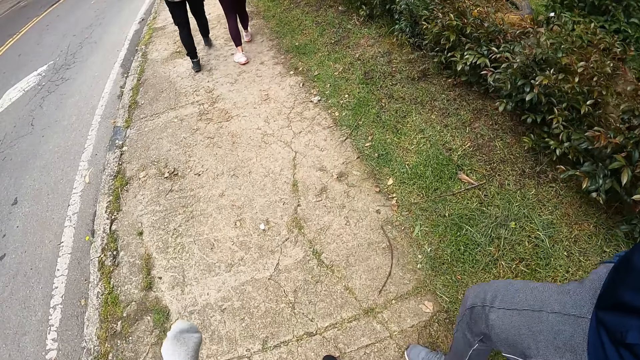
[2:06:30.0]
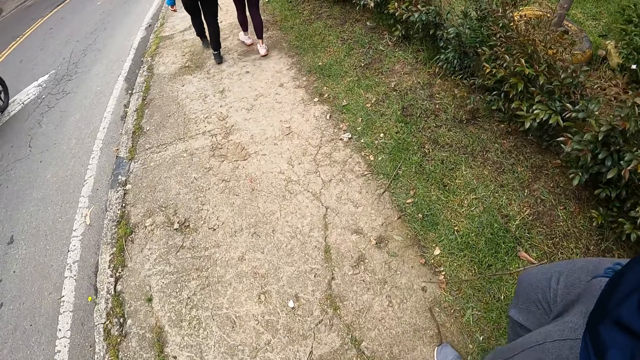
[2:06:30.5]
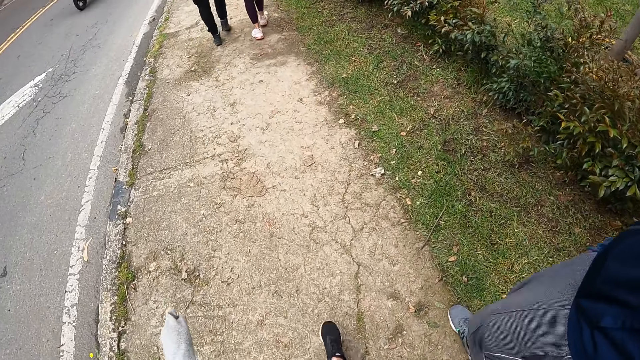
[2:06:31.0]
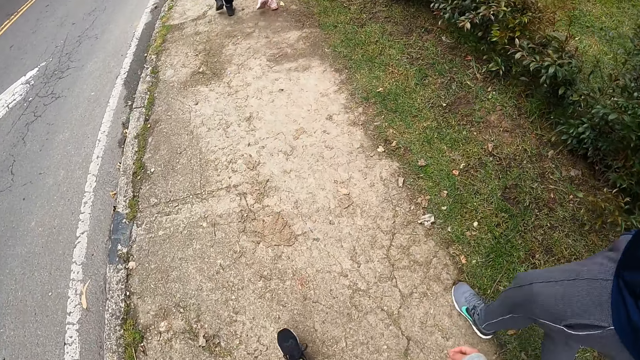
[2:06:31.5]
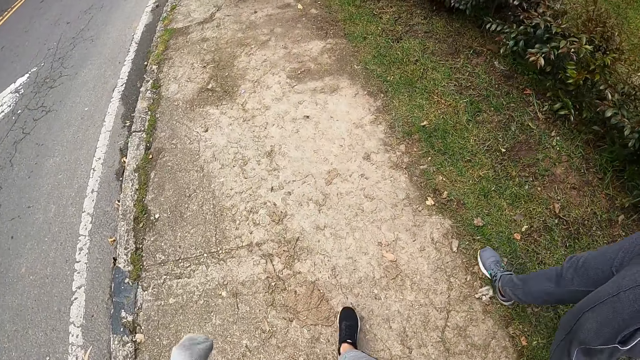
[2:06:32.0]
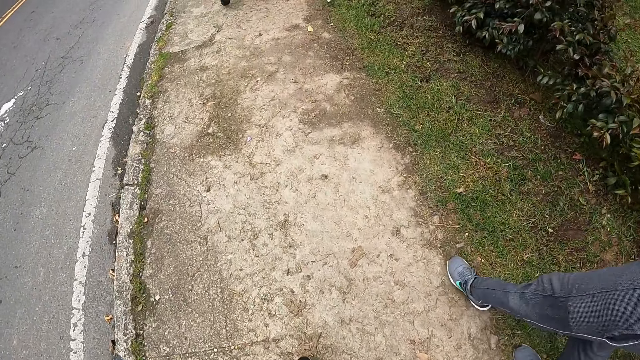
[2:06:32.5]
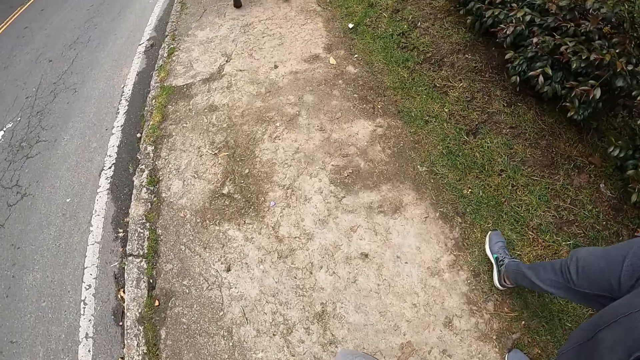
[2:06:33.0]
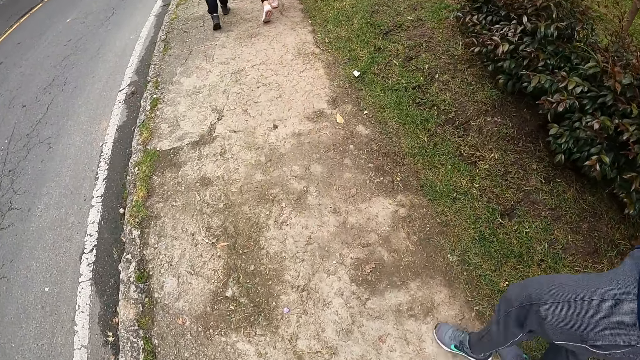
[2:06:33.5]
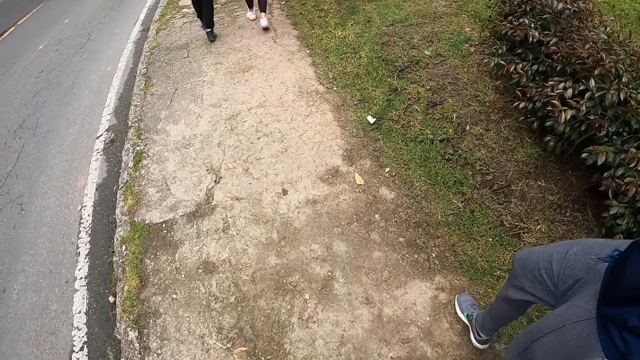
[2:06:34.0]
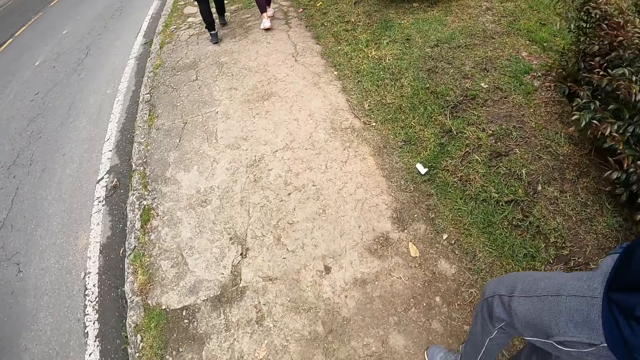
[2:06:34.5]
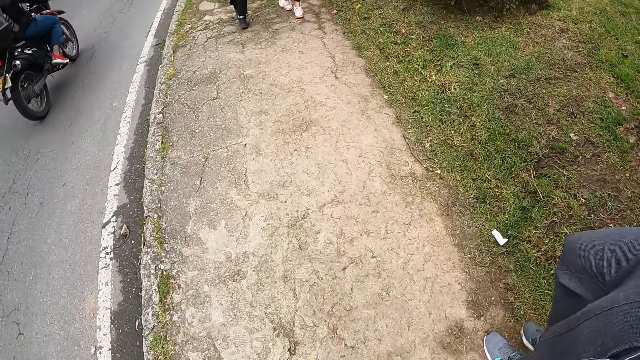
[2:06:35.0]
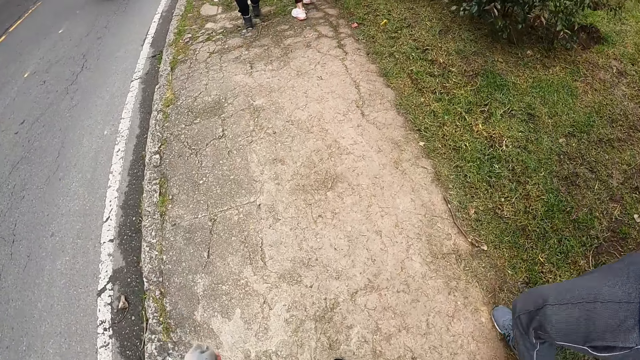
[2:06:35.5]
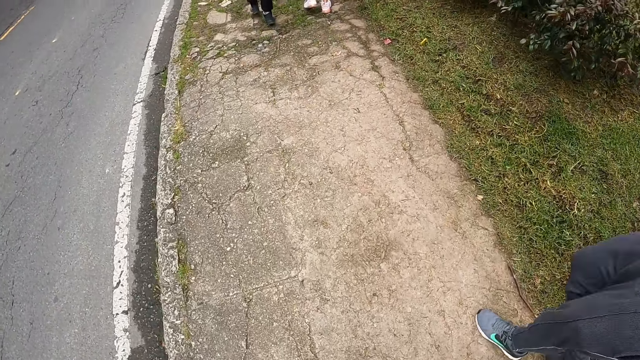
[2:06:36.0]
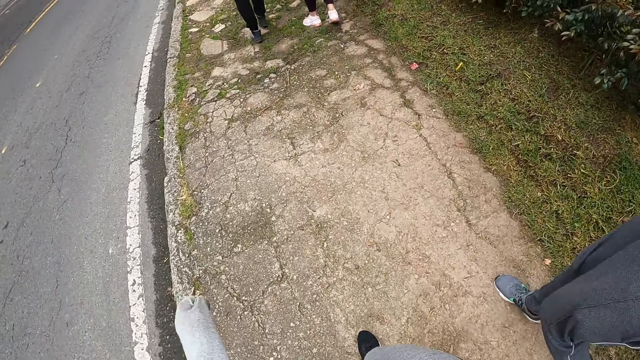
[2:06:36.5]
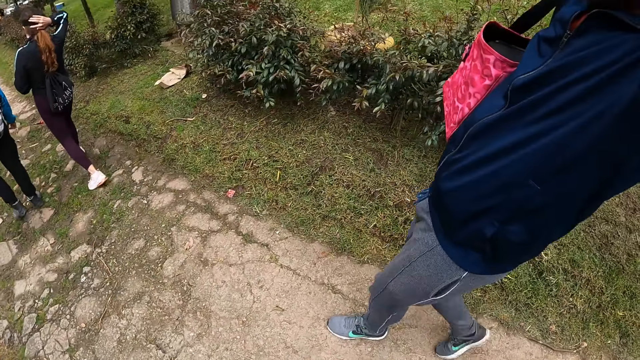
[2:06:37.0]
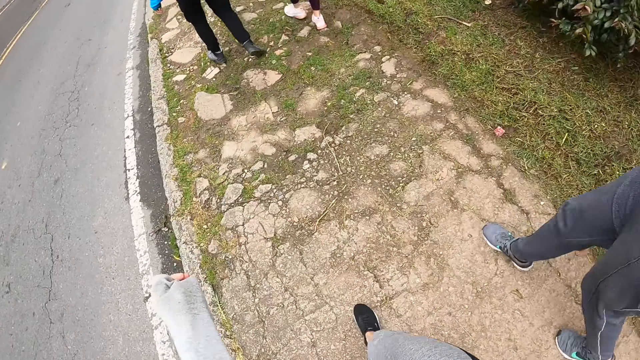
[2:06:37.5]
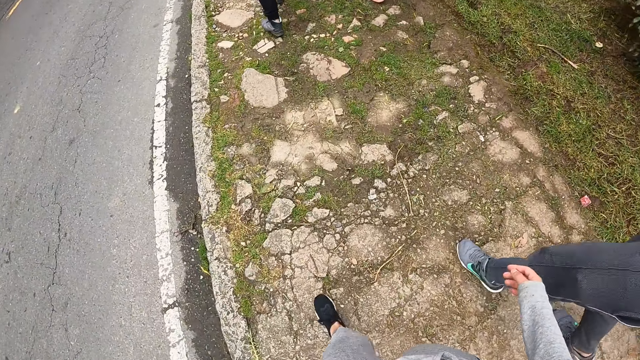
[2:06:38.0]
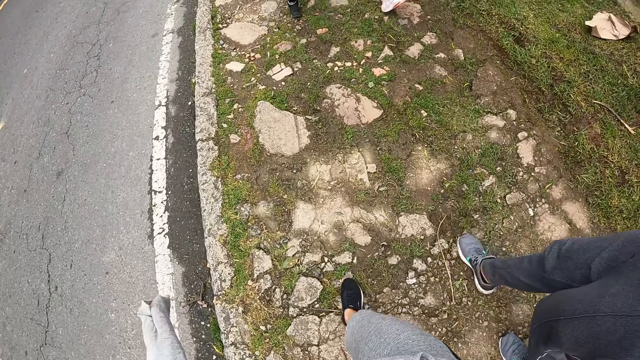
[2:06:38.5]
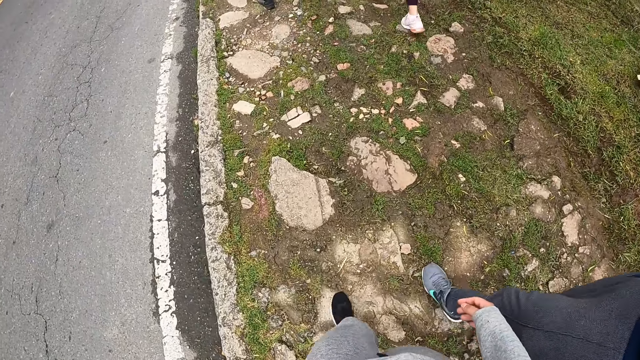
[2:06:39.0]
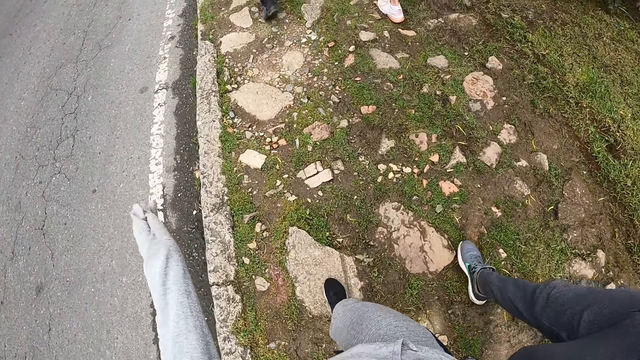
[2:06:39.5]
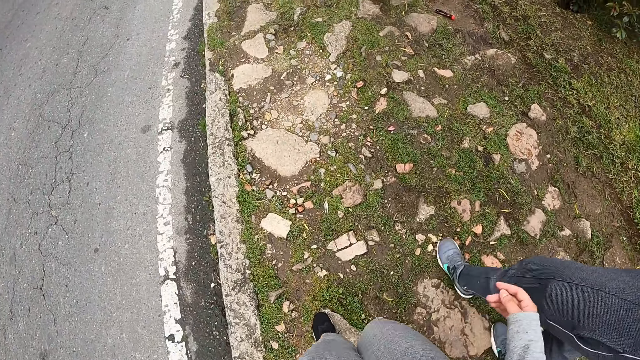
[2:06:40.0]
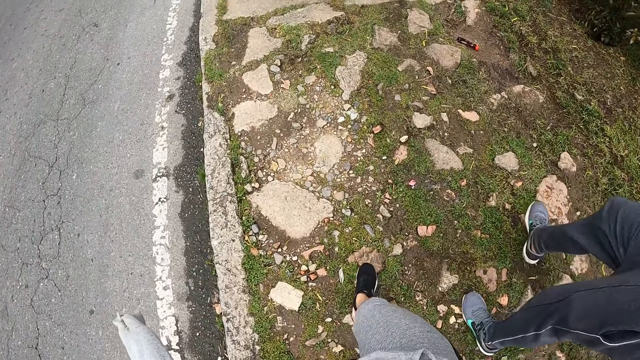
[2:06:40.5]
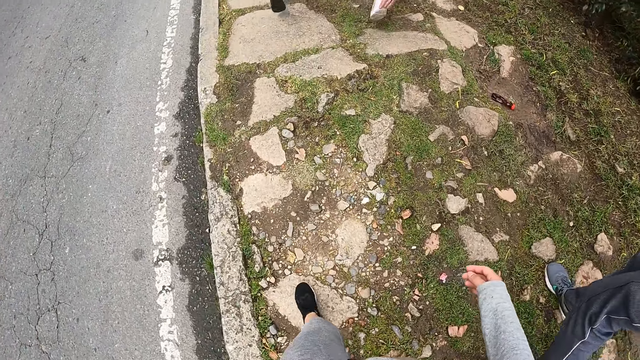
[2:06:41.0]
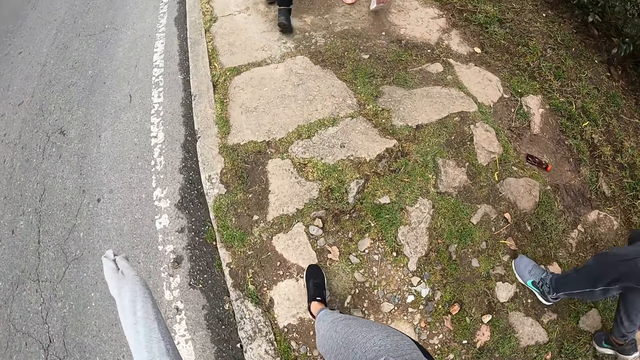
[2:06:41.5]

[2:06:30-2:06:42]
A motorcycle rides past the camera wearer. A motorcycle rides past them again.

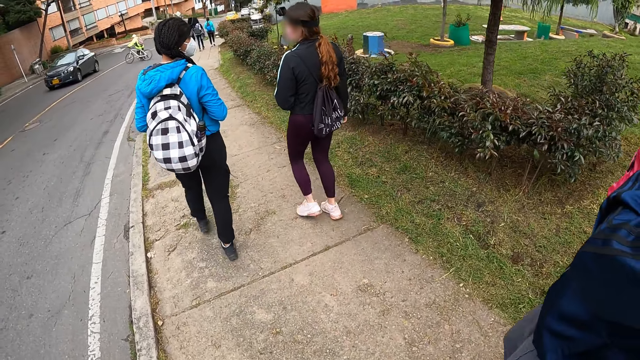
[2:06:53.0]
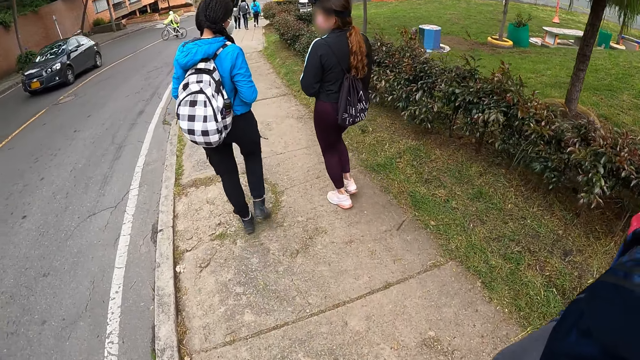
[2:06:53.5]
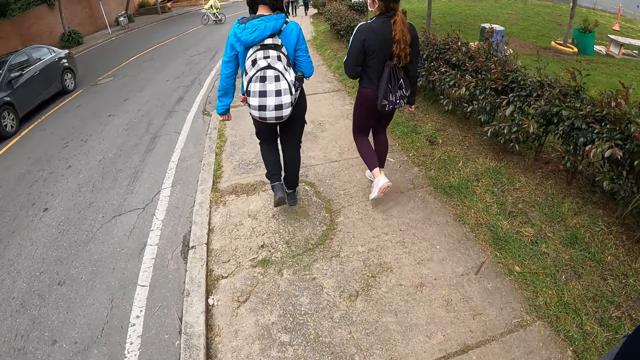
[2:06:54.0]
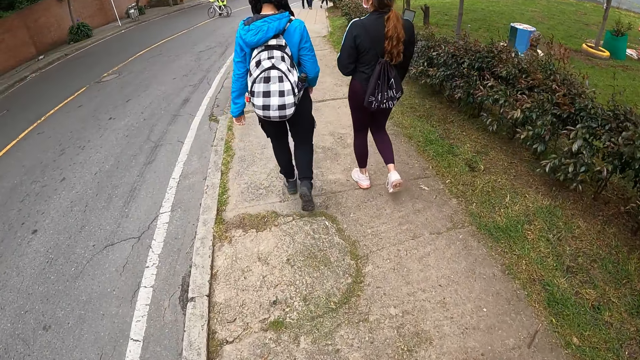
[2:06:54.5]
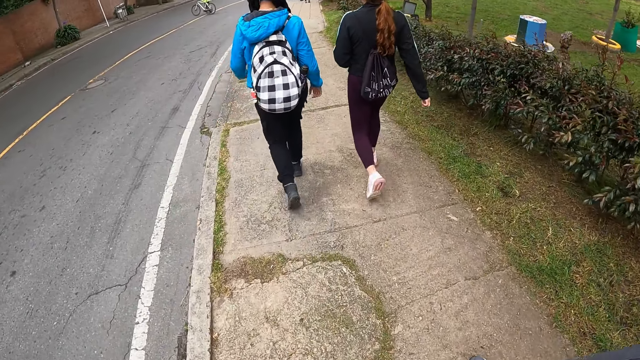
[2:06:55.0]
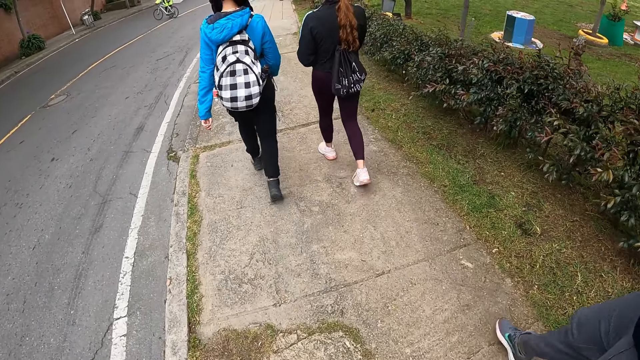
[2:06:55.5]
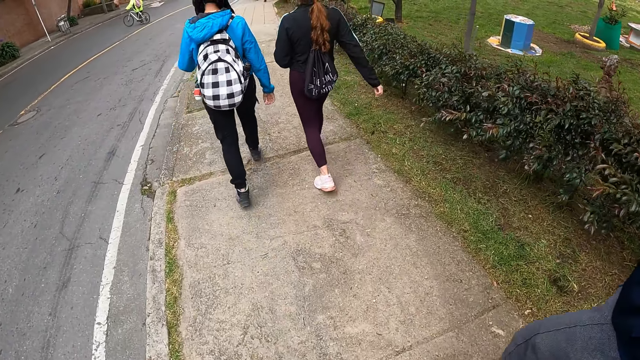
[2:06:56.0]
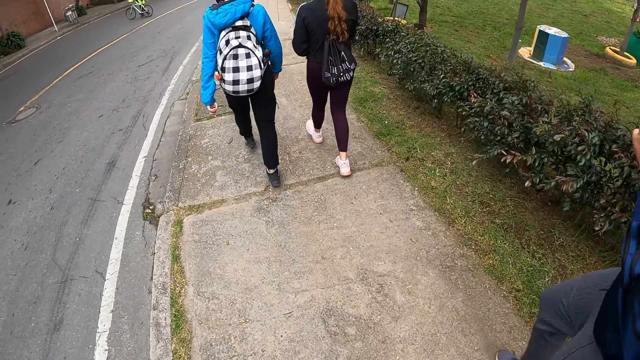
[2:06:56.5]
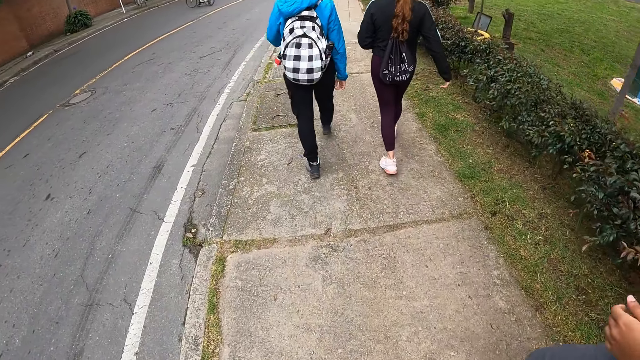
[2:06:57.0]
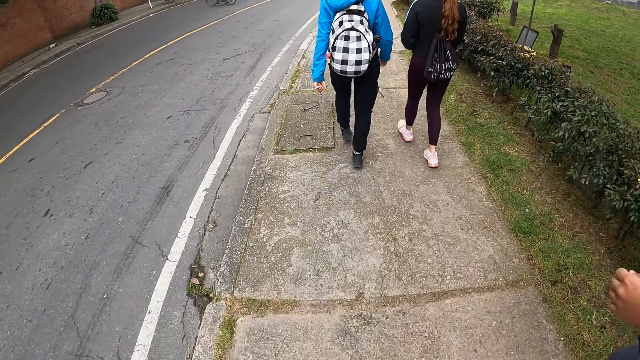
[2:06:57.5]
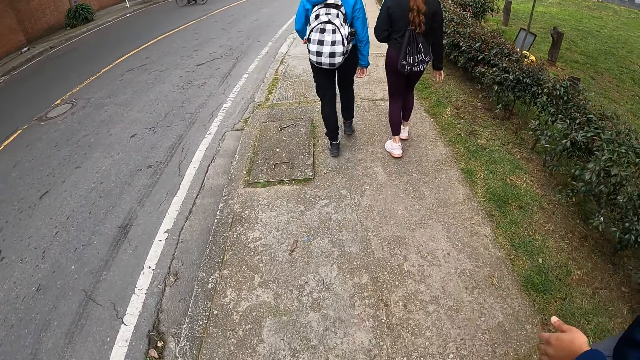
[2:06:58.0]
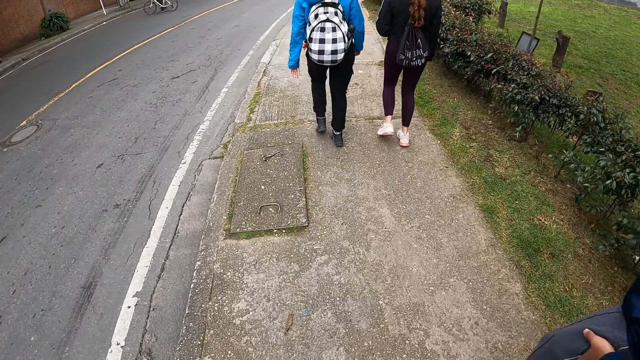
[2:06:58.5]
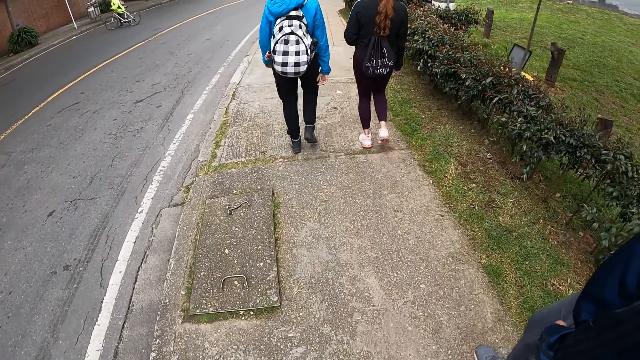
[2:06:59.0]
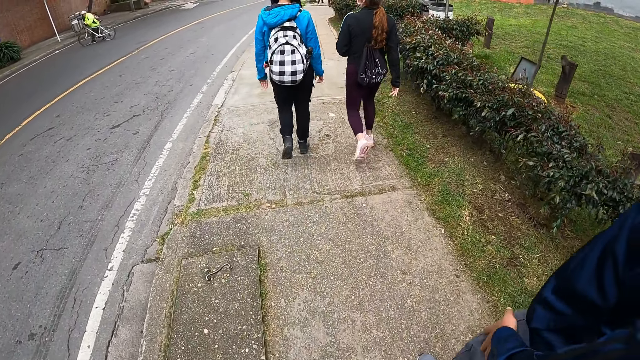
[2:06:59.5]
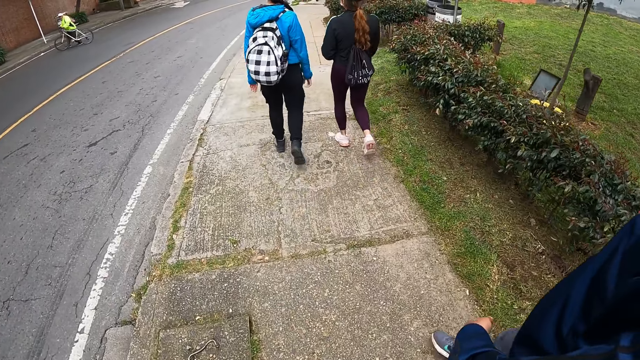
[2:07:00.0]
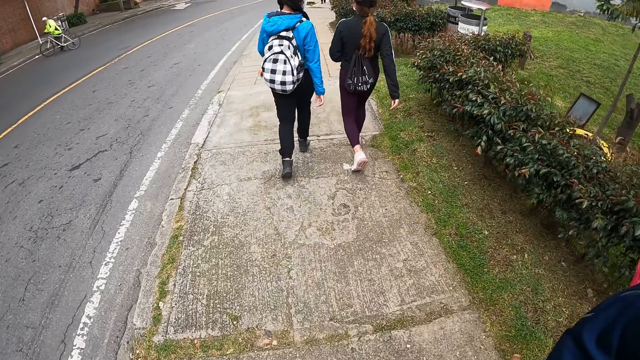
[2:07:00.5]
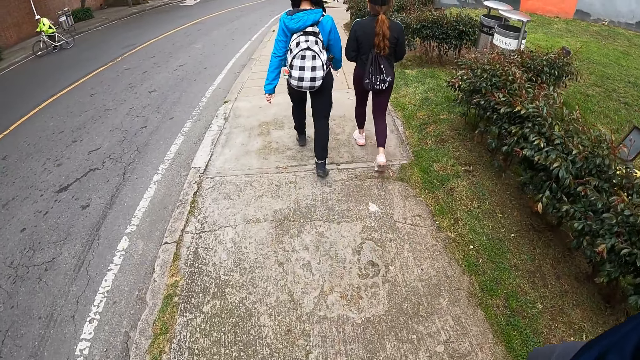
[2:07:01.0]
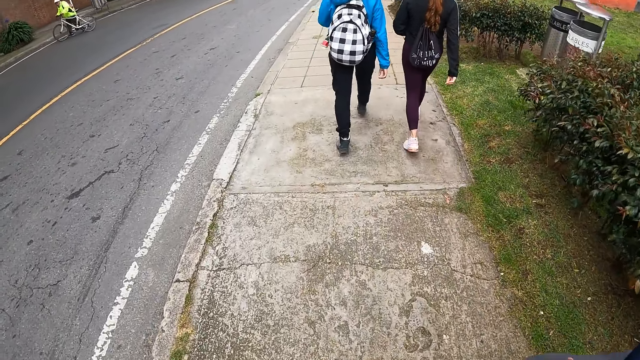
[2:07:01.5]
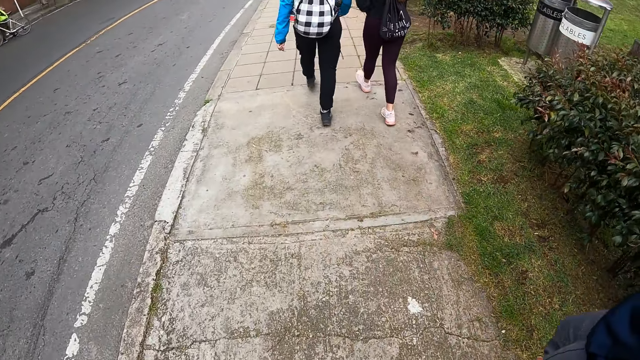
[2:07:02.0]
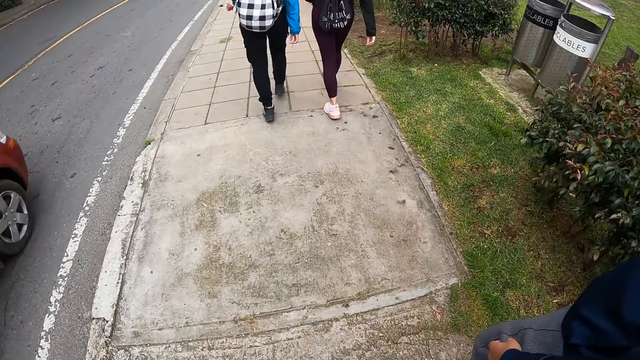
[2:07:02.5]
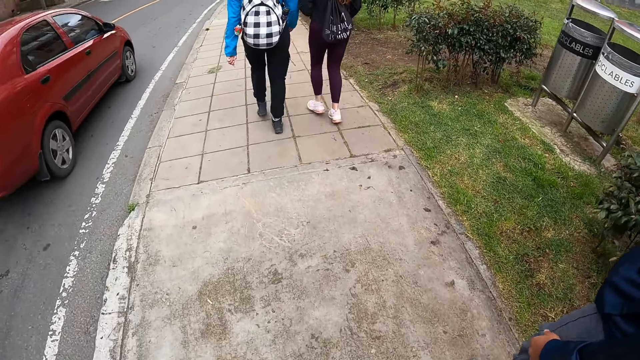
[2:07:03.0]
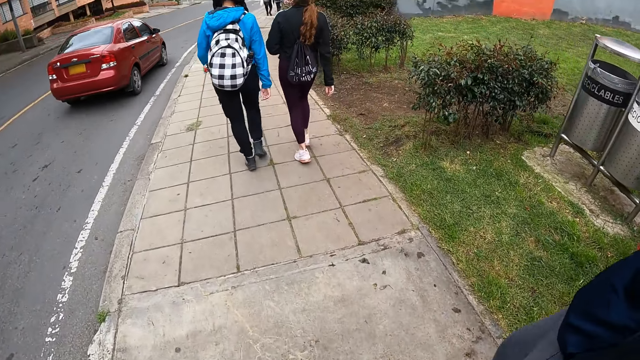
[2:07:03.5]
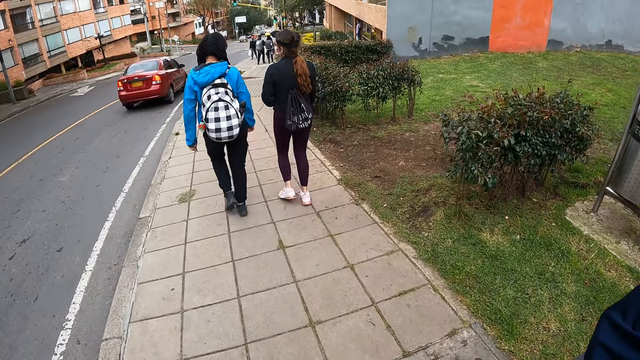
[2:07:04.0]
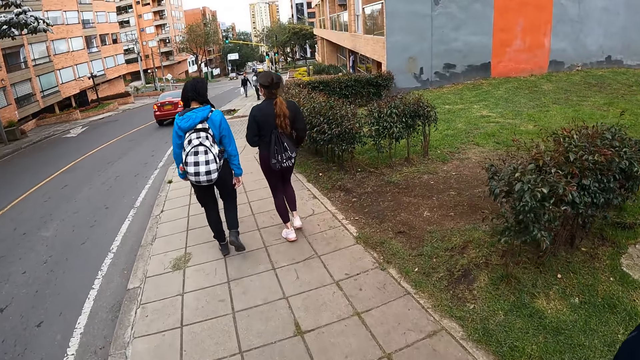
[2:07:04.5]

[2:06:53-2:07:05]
An ash car drives past the camera wearer. A red car drives past them.
